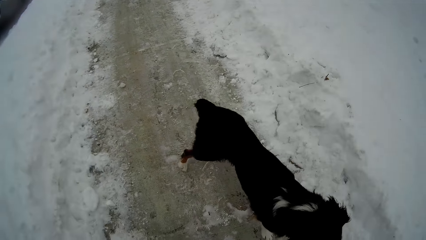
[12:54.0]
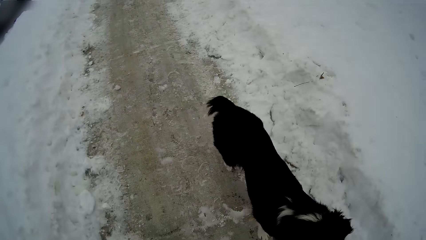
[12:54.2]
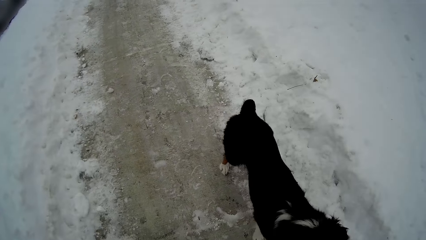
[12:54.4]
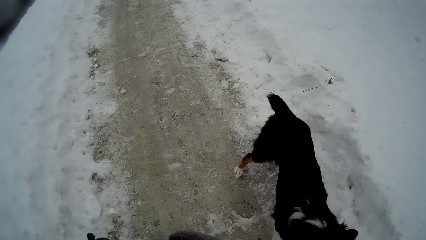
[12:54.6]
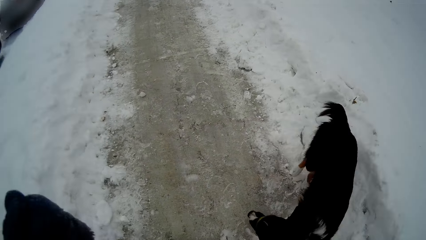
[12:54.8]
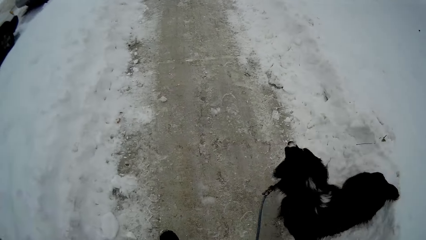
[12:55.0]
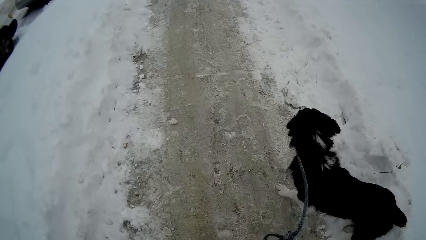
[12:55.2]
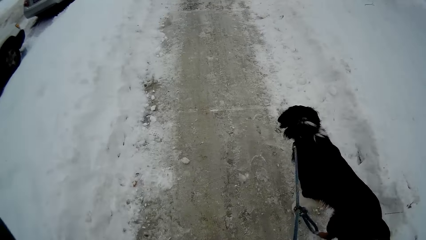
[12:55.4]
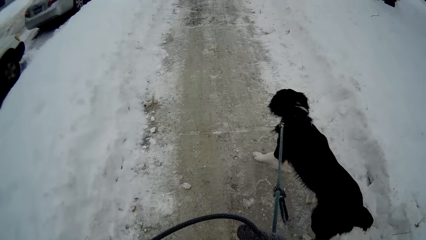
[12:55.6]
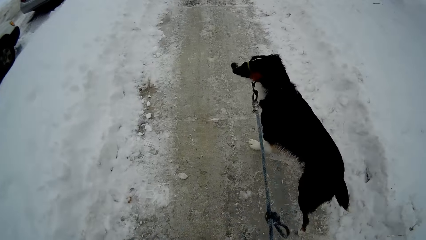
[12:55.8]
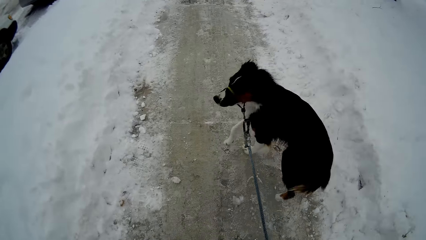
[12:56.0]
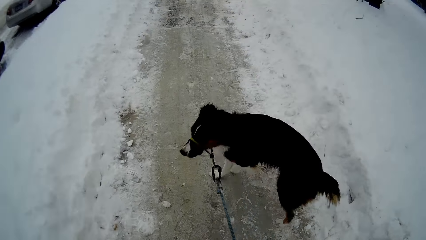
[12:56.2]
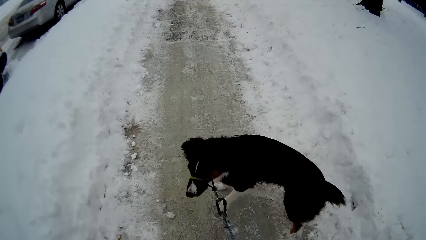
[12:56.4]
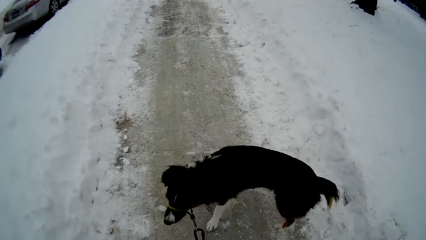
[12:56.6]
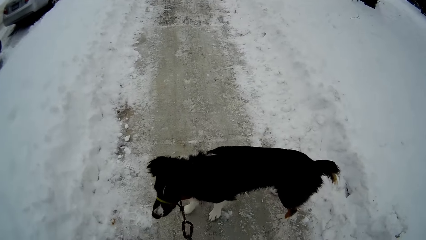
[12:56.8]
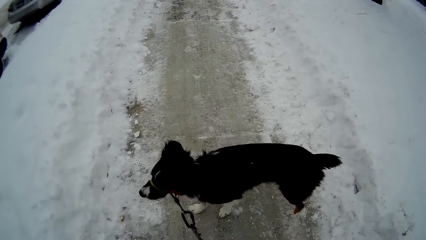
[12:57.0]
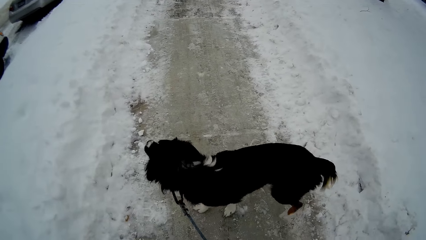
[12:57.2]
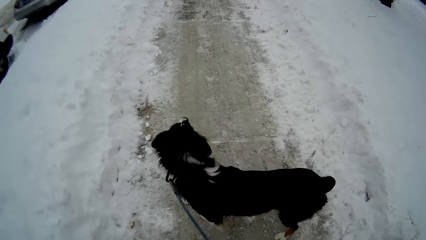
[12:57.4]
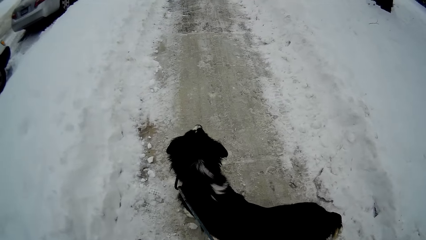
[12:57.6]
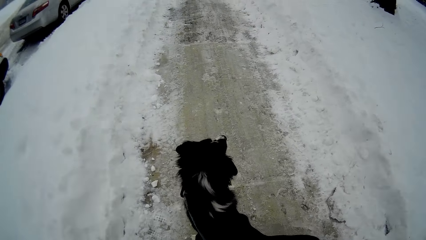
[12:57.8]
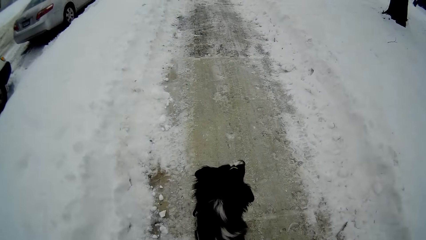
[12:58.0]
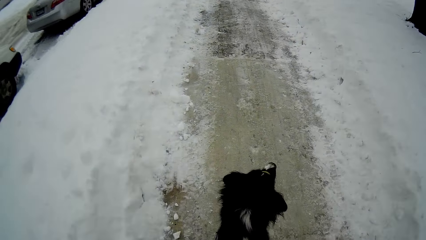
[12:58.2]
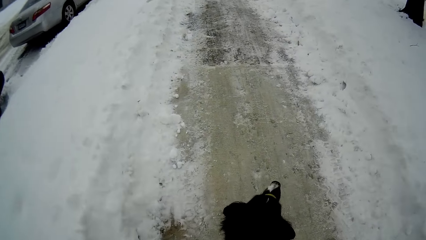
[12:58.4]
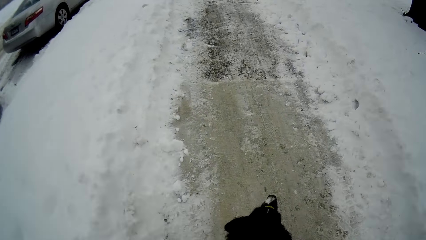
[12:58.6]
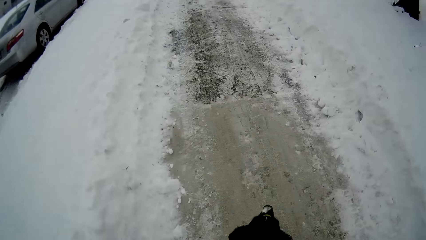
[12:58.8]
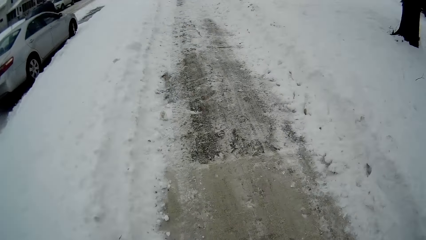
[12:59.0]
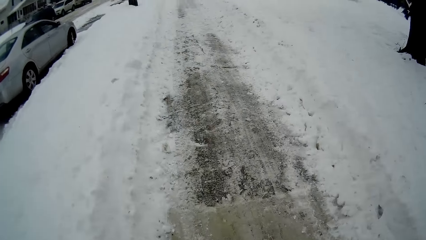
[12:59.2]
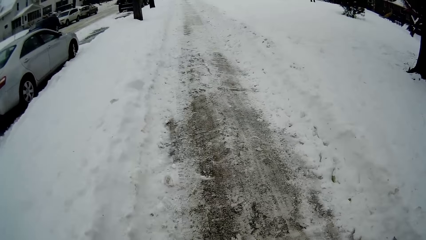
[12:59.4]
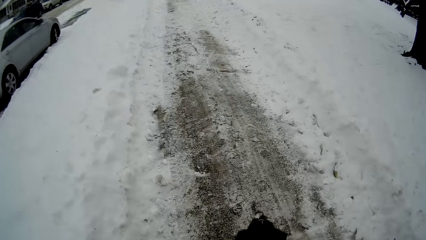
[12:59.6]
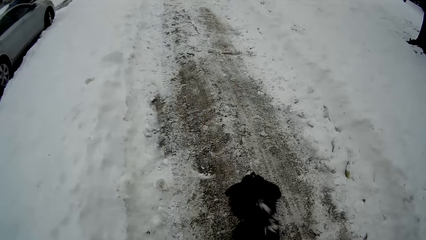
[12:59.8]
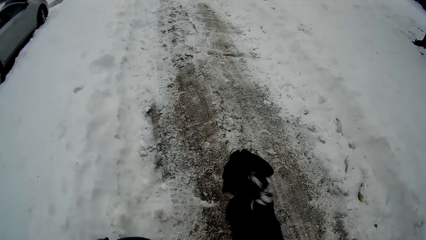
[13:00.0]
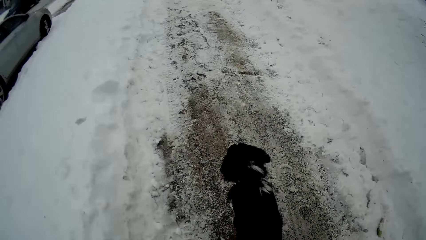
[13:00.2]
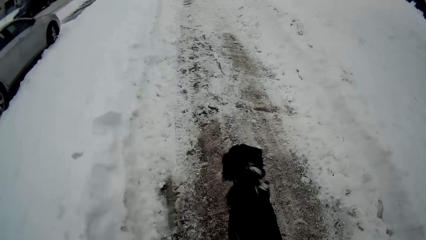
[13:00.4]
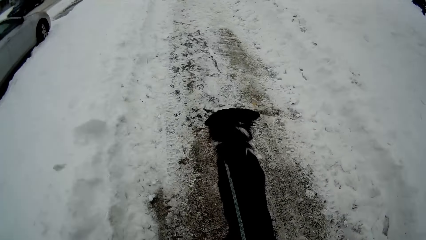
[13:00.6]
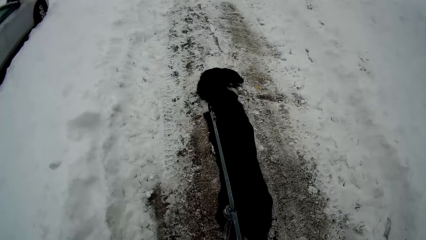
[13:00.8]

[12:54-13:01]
The camera wearer walks with the dog.

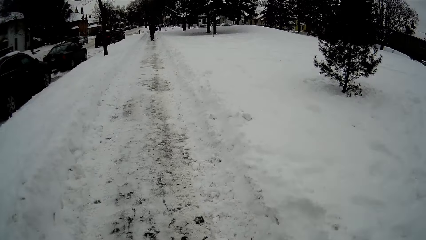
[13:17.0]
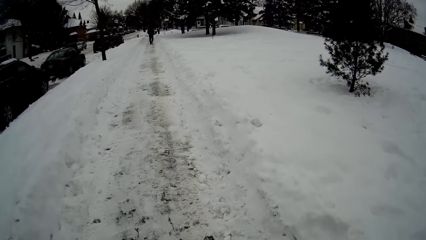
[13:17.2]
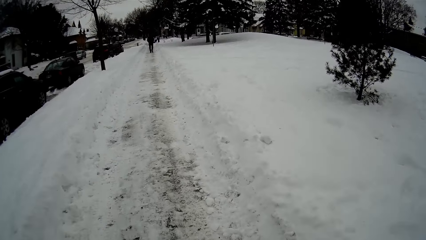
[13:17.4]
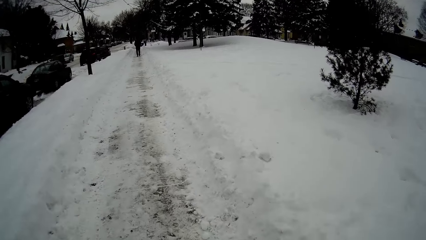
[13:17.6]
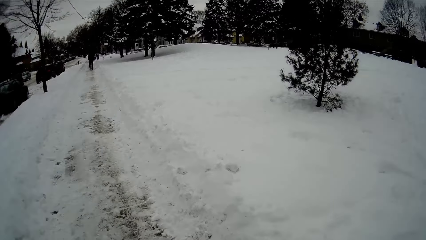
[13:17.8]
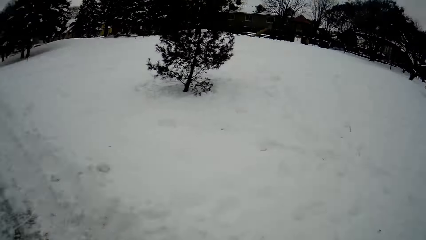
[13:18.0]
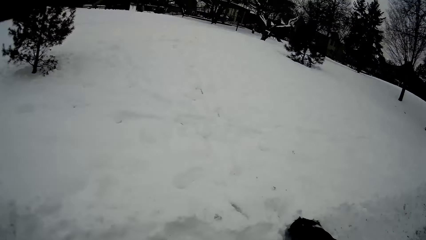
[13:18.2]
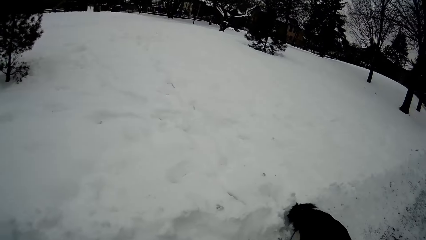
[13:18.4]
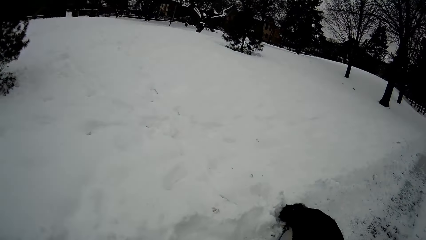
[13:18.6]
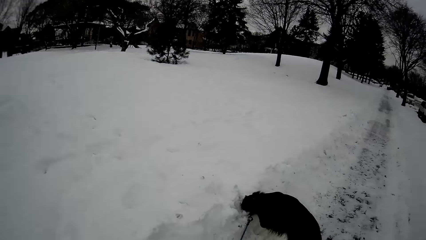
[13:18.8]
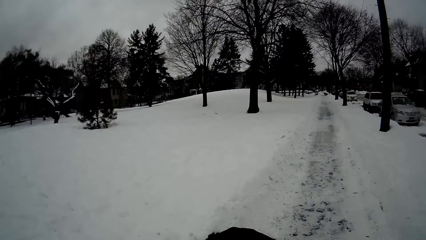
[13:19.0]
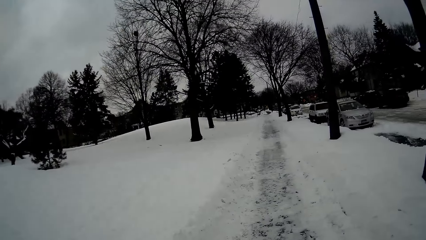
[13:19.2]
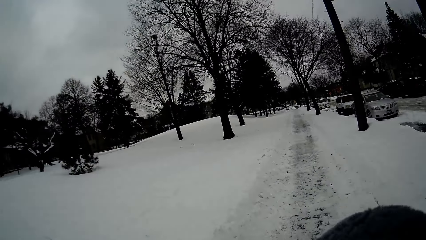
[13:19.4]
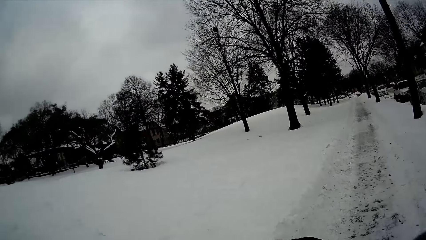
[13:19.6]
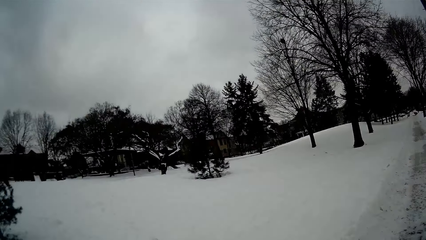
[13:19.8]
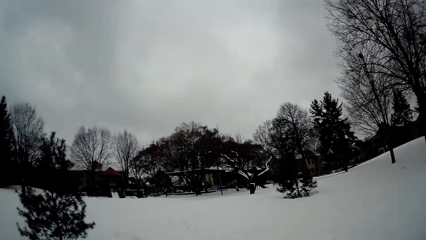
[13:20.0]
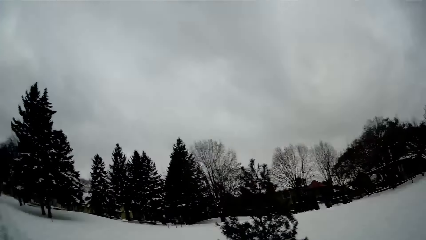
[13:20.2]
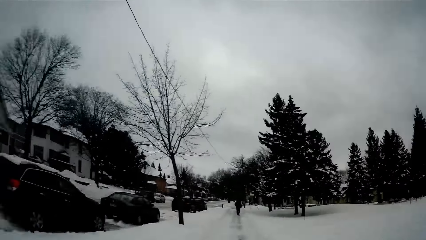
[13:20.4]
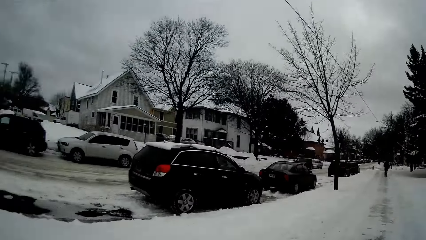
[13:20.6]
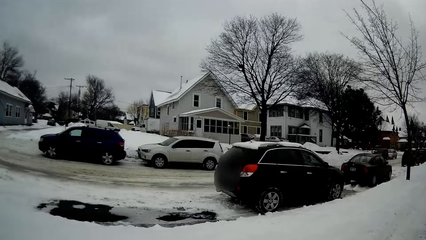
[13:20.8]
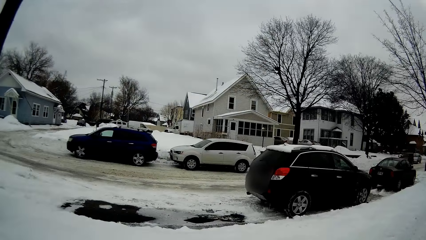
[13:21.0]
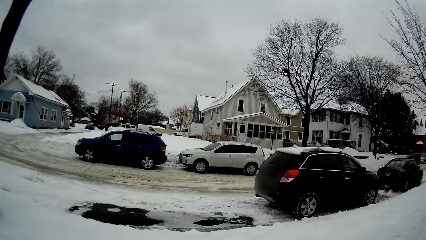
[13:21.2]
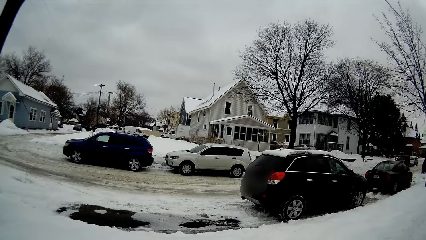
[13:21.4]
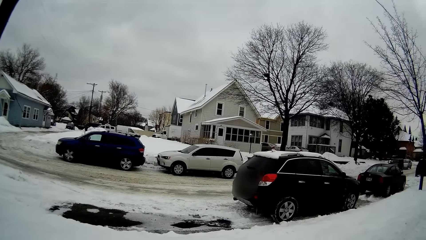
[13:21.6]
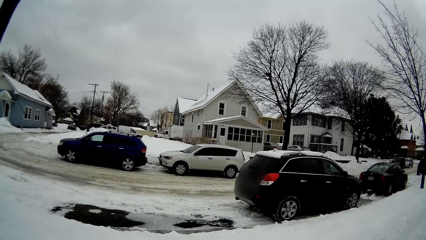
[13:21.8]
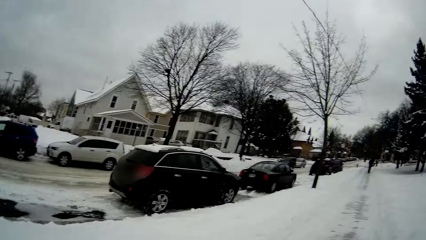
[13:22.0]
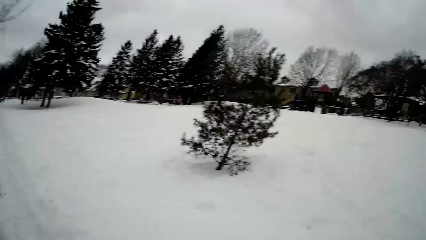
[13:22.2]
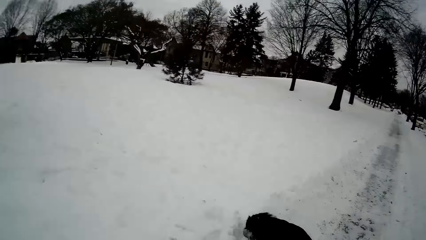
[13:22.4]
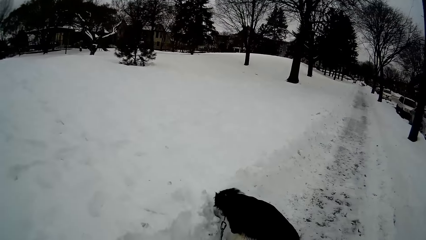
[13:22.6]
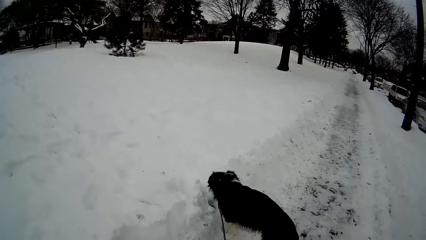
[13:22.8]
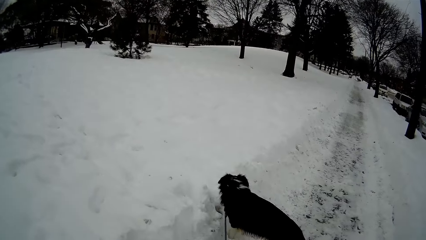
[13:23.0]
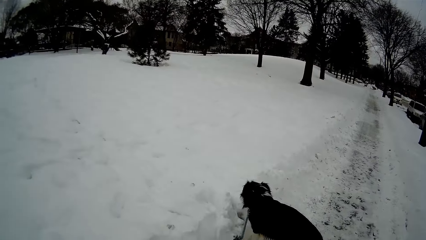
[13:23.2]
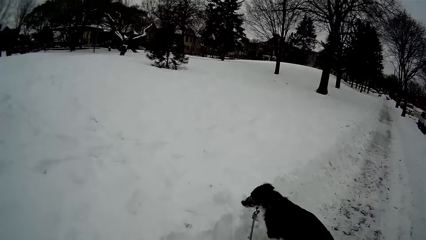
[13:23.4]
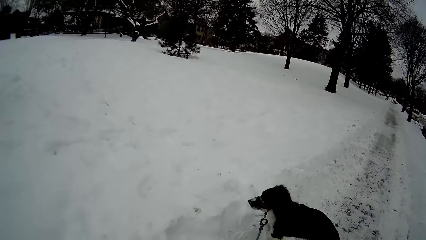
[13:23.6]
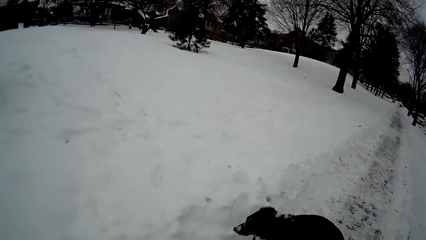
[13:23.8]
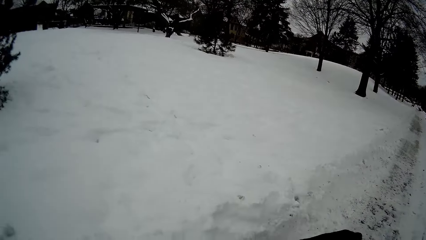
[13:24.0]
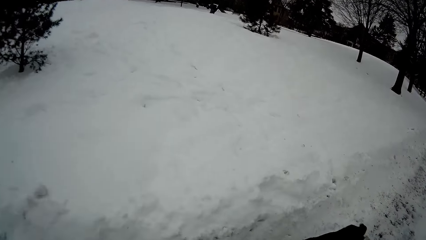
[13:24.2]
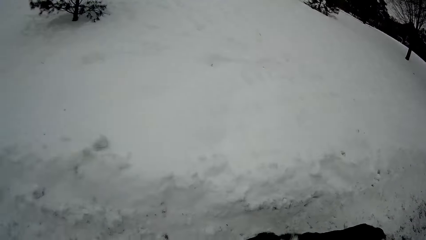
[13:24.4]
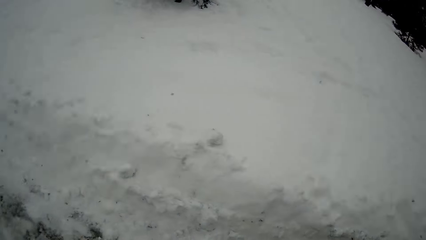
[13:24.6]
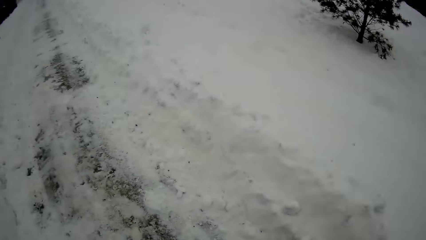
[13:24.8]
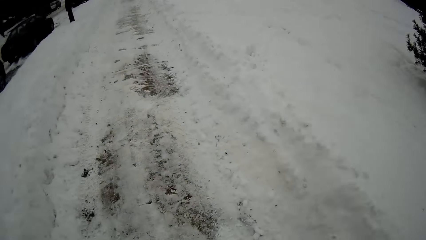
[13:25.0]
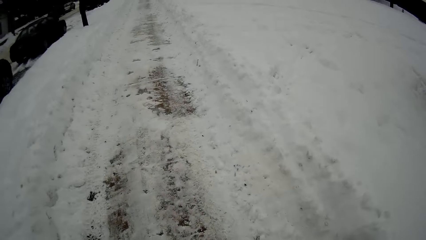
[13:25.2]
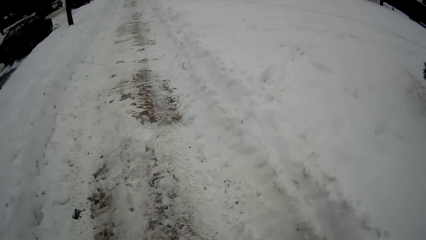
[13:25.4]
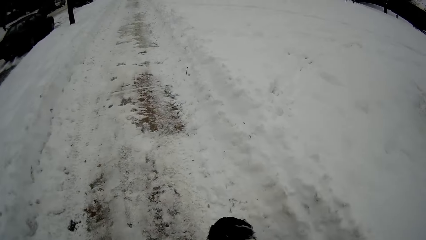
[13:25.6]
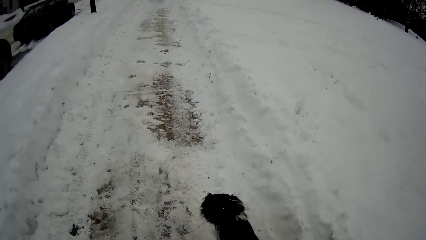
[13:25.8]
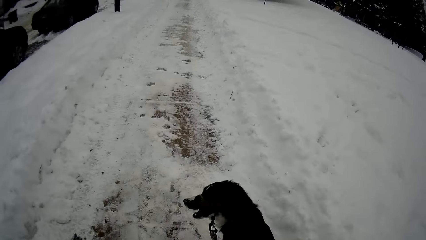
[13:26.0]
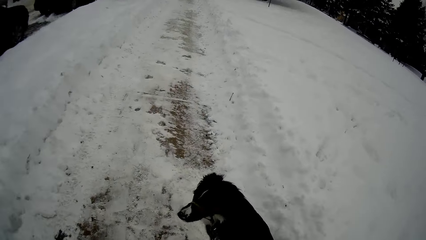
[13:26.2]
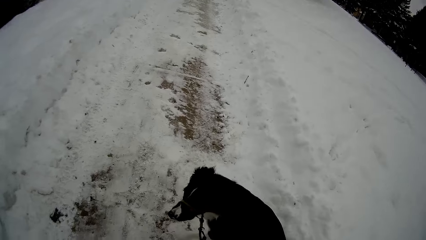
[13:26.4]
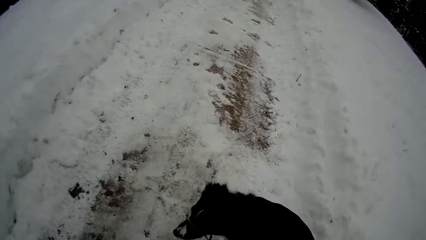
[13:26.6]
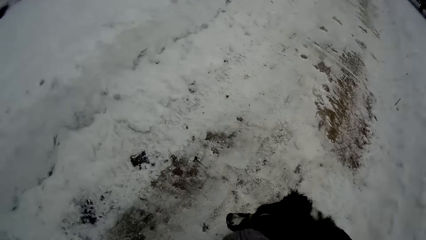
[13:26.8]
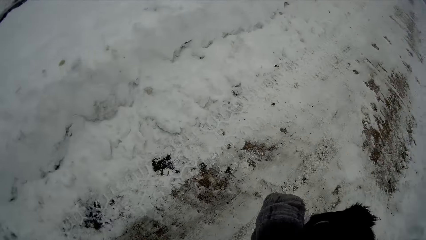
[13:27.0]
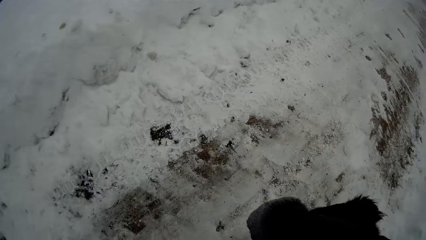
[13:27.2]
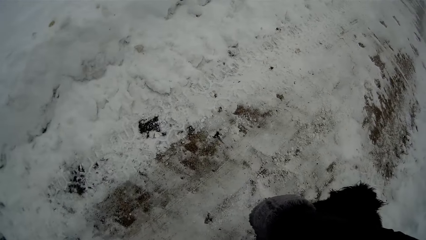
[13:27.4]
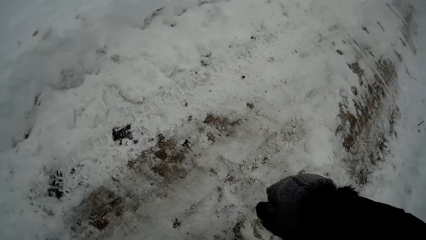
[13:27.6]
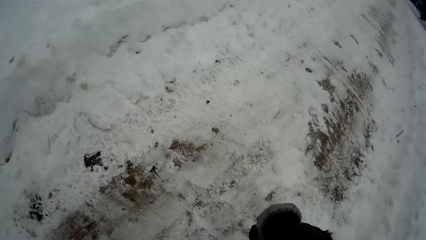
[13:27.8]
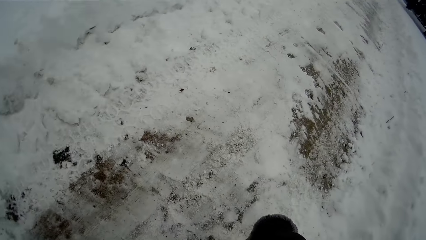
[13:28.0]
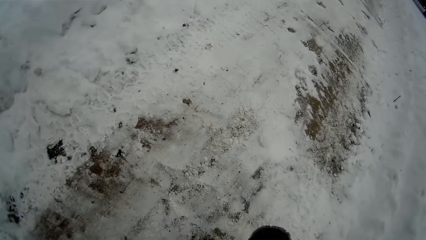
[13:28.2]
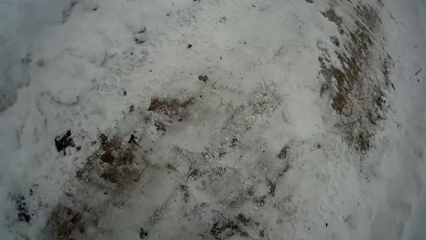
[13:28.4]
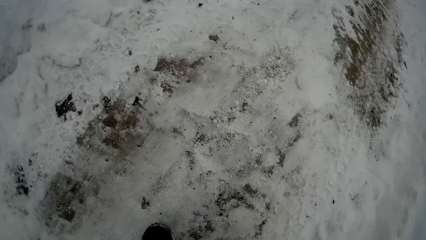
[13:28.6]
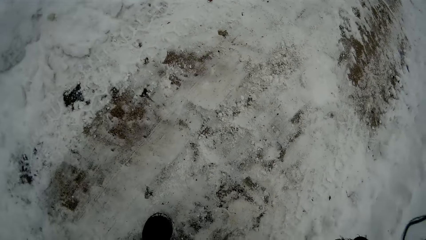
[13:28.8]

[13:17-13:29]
The camera wearer looks around. They walk with the dog.
